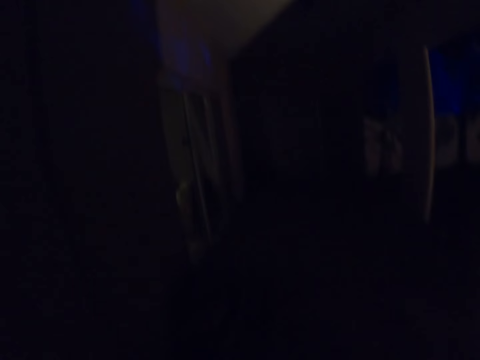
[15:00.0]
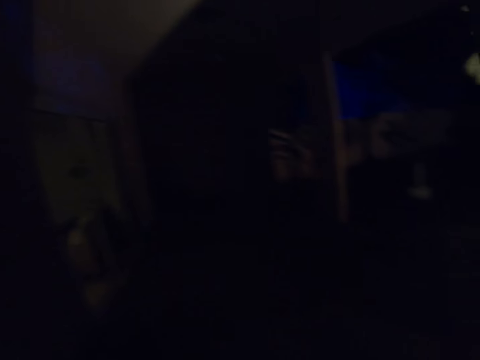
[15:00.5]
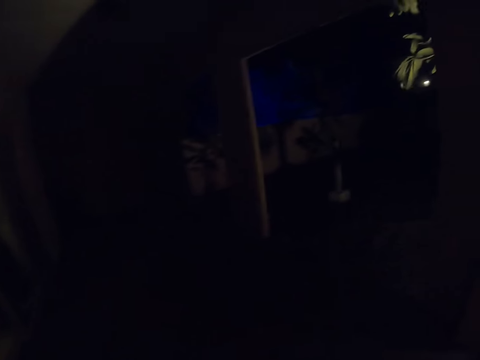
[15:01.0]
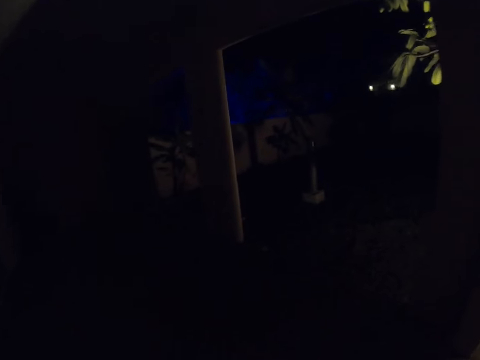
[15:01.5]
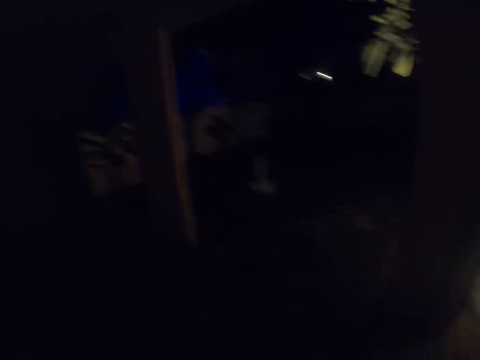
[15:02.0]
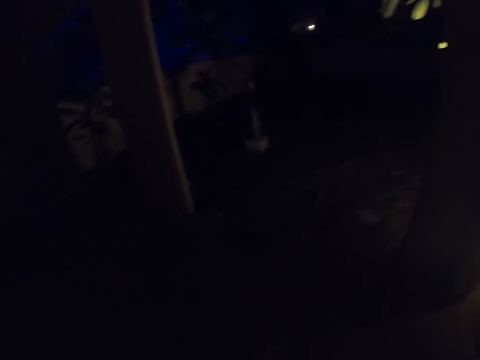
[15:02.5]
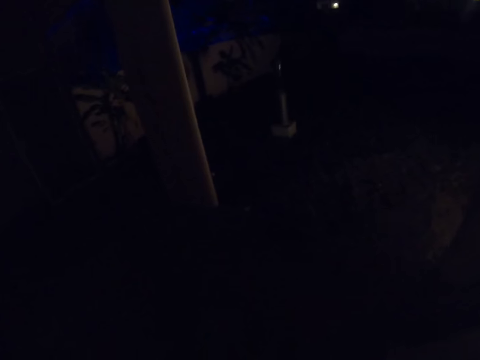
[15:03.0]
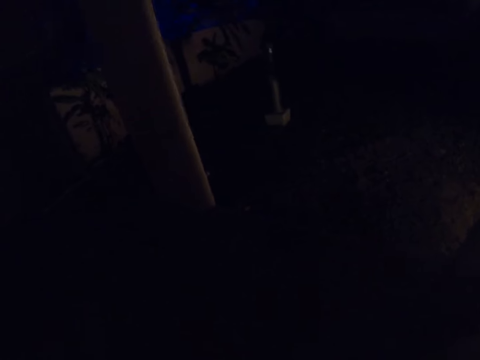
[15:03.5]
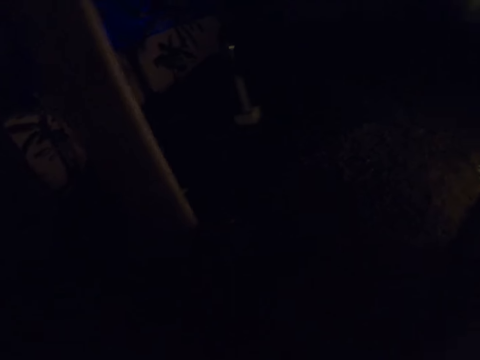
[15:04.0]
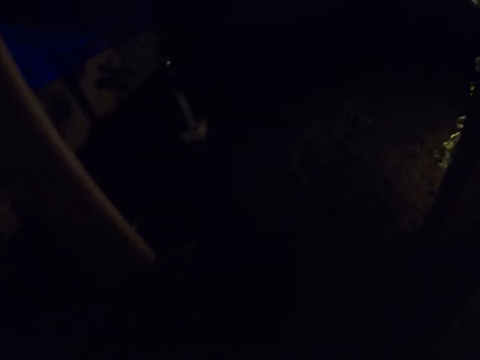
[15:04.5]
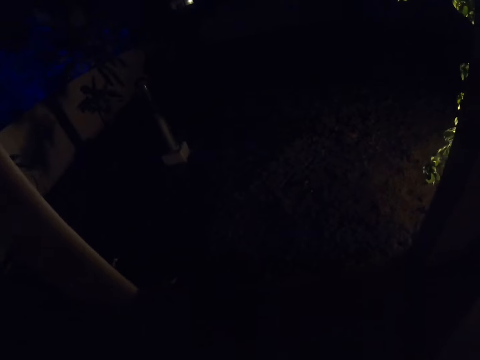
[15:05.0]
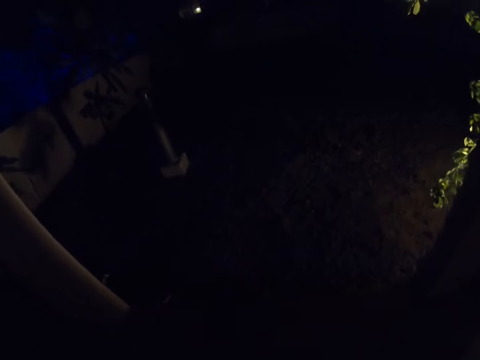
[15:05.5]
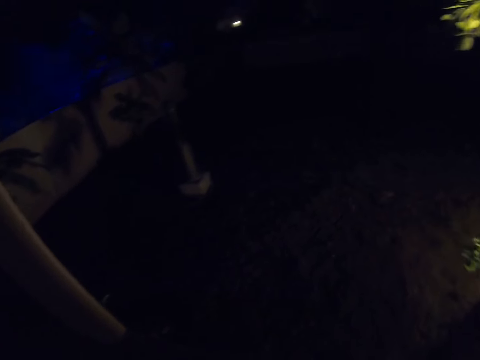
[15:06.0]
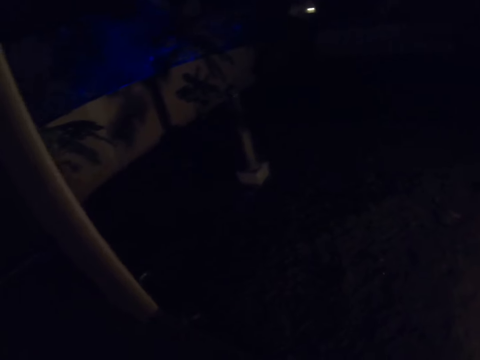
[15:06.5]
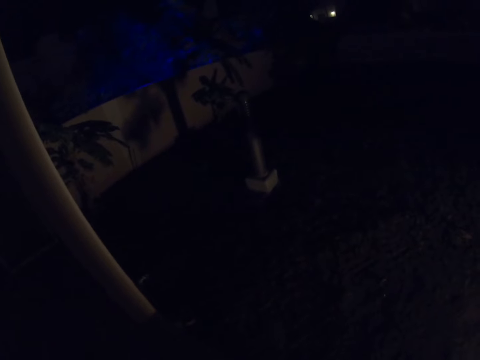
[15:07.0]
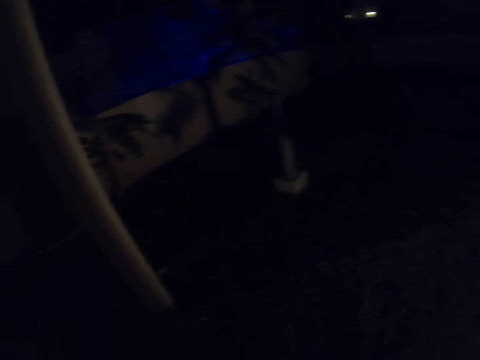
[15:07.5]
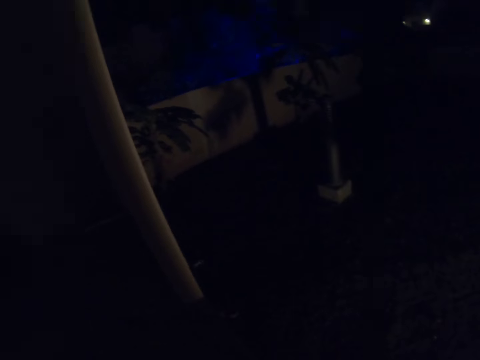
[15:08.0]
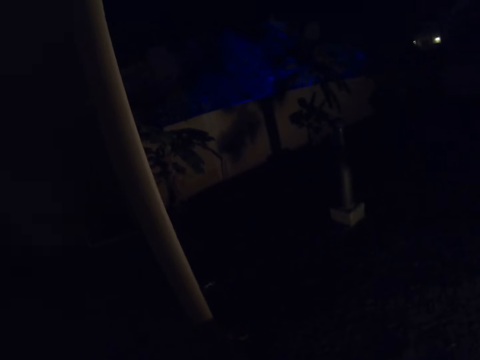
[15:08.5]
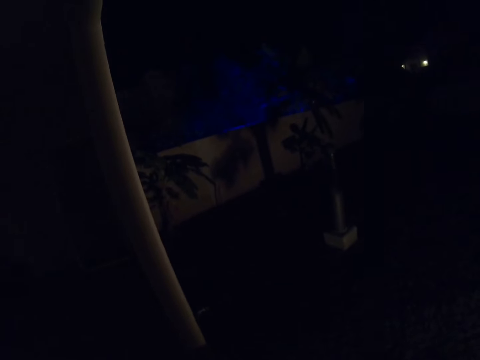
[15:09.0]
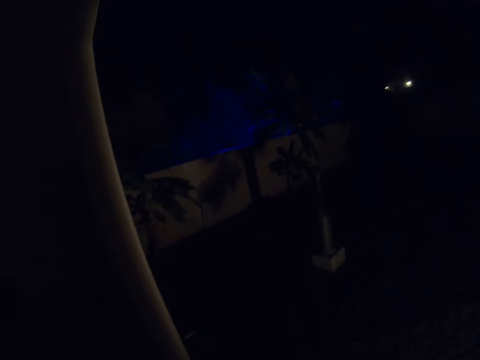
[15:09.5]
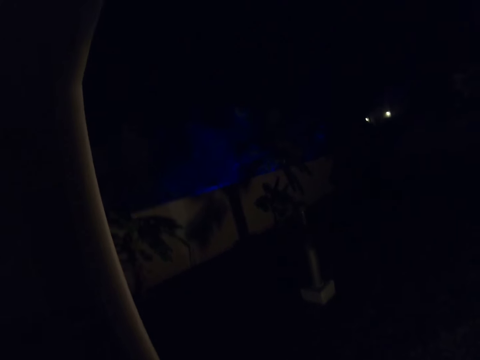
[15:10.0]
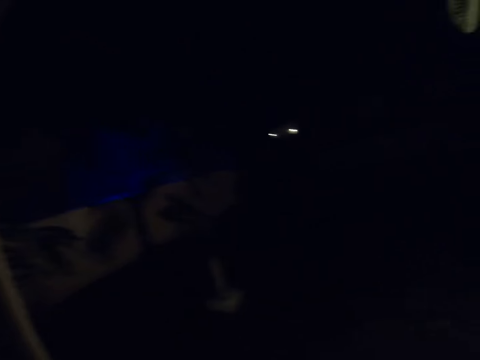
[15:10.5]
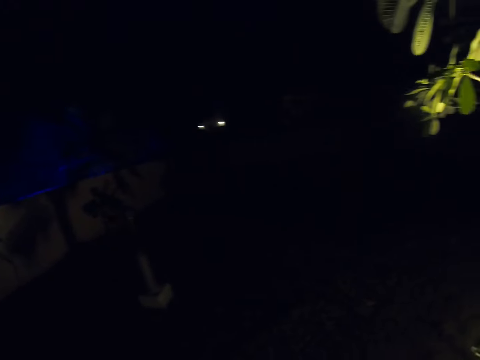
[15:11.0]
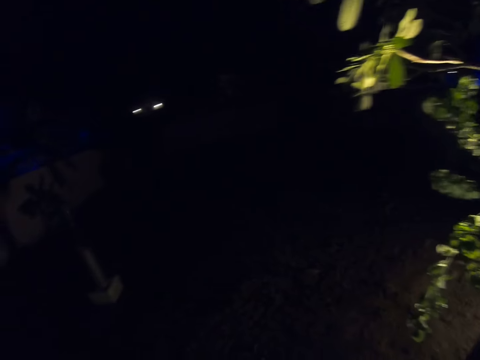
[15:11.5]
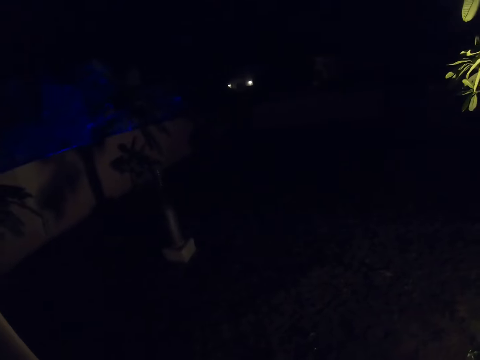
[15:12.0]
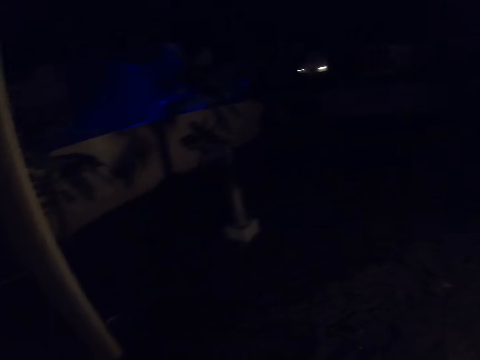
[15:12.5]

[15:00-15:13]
The camera wearer looks around. They look around the compound.

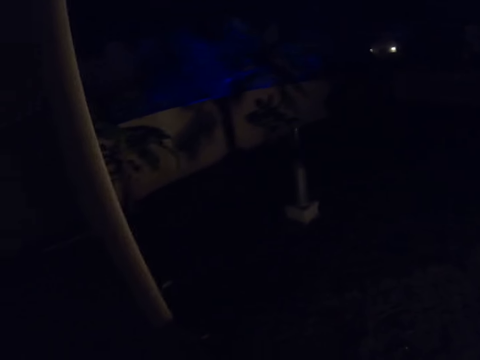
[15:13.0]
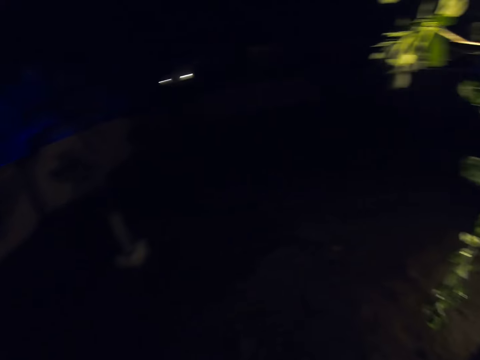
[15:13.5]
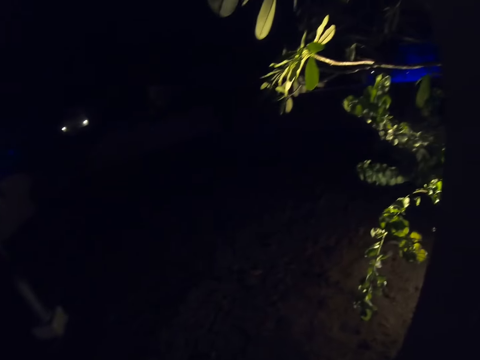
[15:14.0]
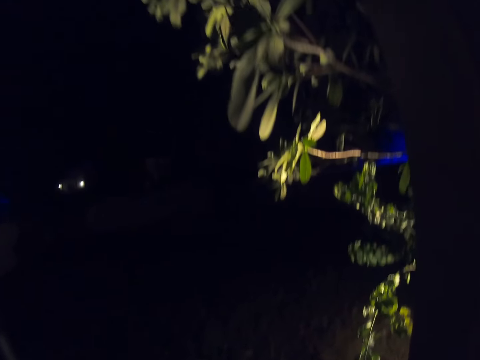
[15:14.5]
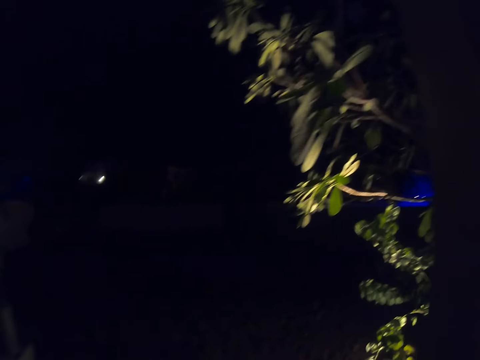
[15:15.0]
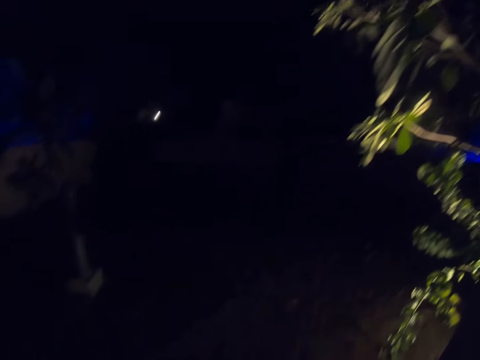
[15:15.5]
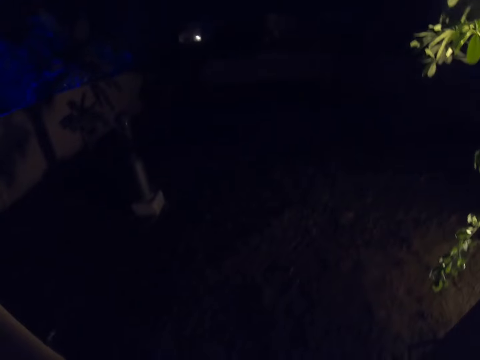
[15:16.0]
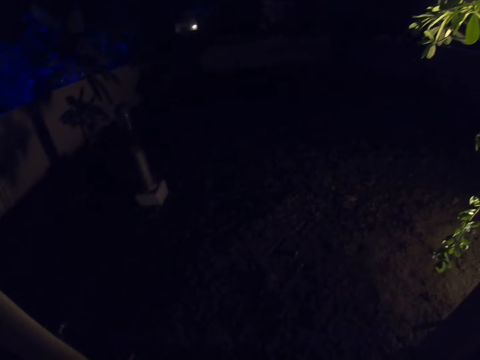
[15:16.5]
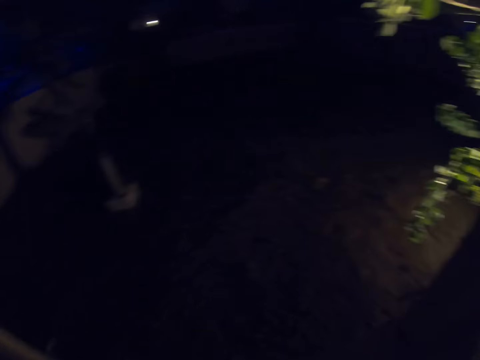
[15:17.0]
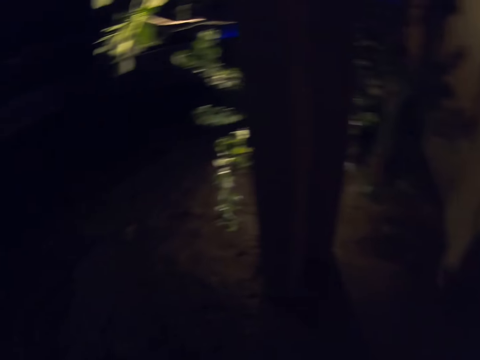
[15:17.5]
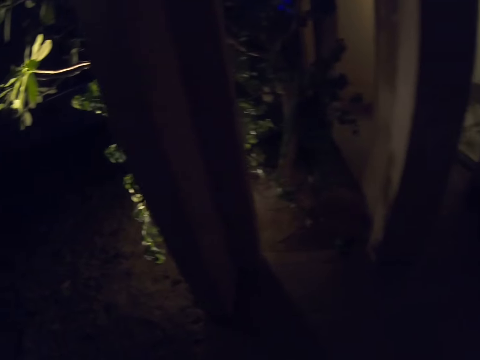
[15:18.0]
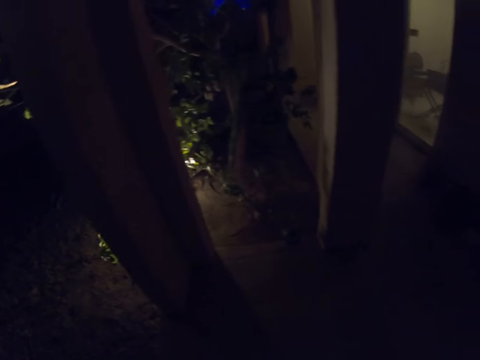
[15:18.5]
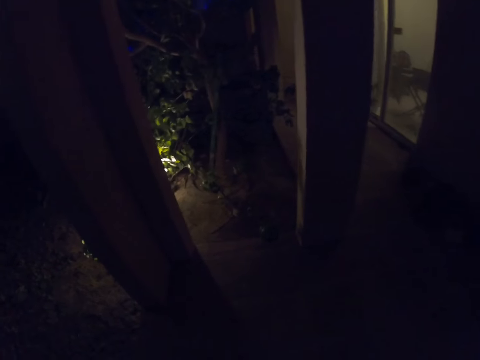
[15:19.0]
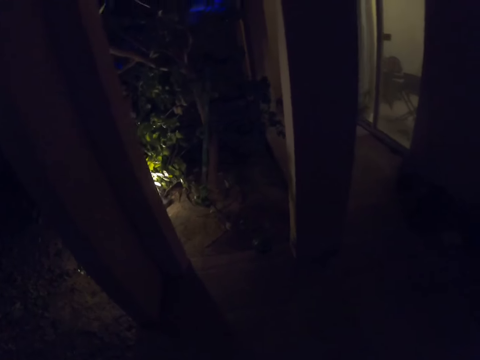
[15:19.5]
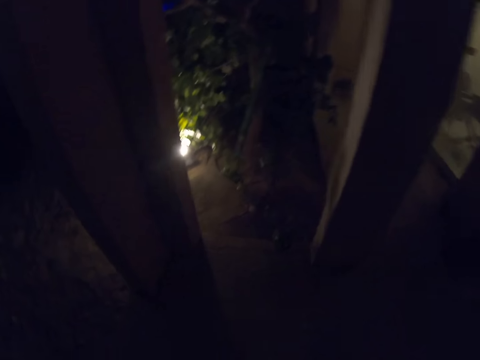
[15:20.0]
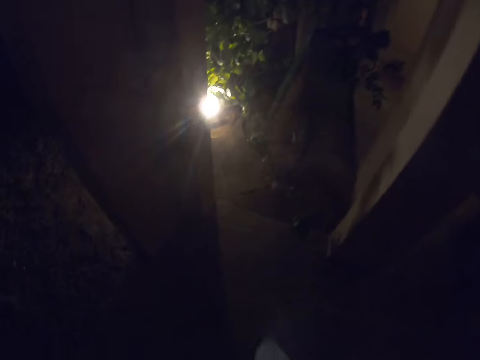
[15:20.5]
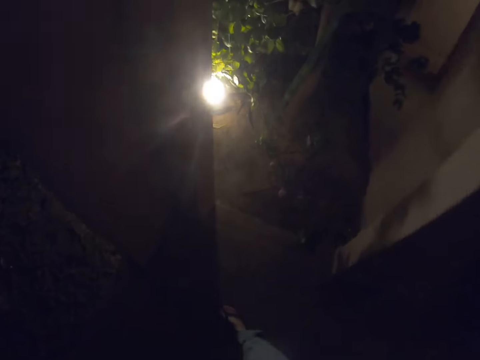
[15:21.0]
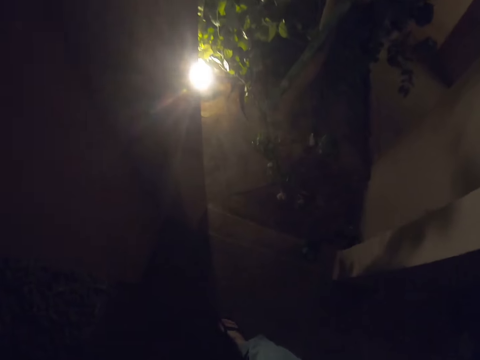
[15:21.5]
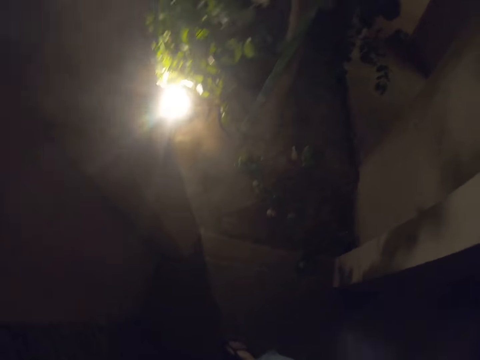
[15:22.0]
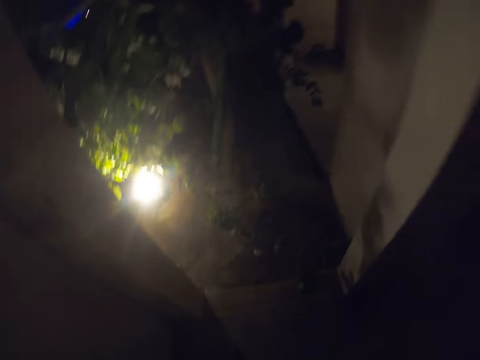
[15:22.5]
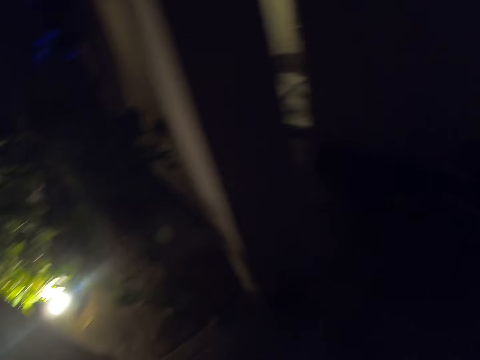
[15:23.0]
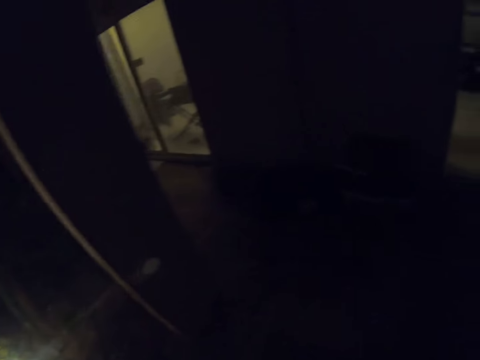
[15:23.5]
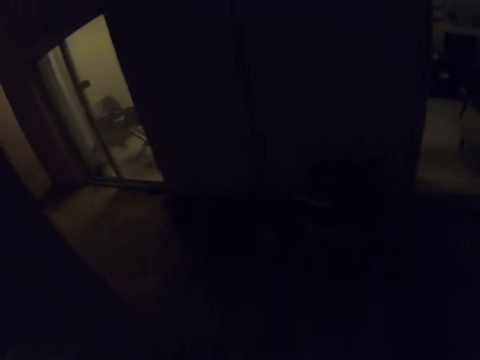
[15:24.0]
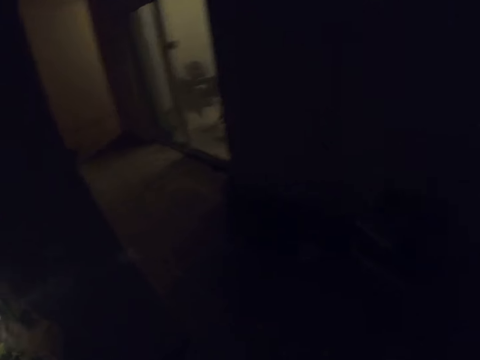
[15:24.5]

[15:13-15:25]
The camera wearer steps on the floor. They walk around the pavement or hallway and look around the compound.

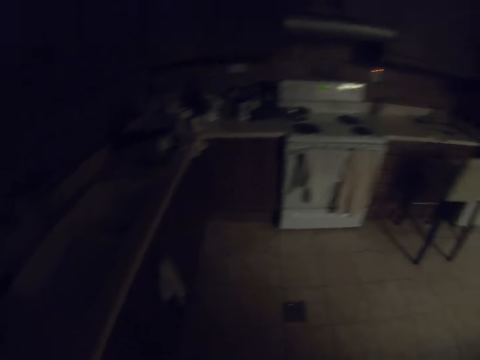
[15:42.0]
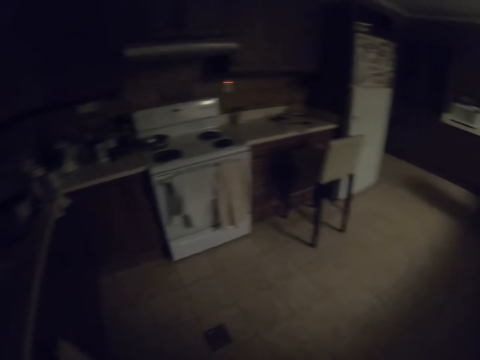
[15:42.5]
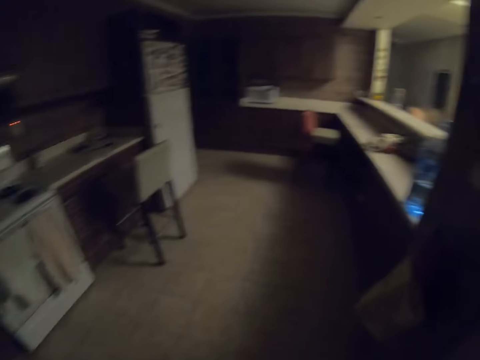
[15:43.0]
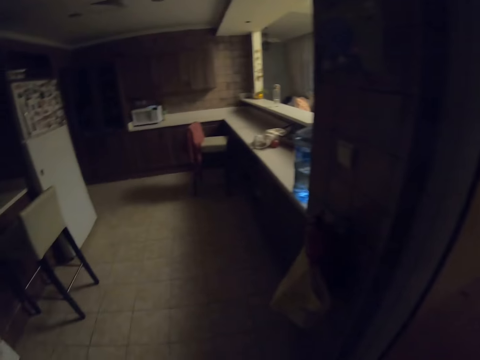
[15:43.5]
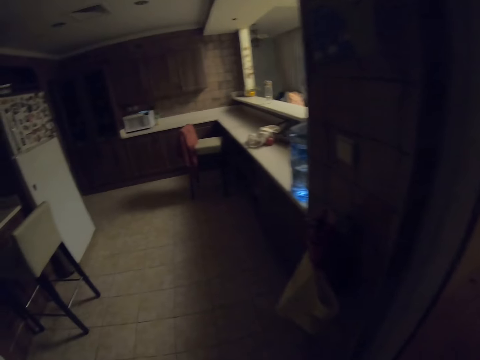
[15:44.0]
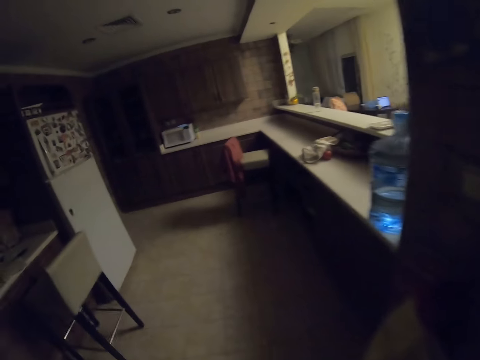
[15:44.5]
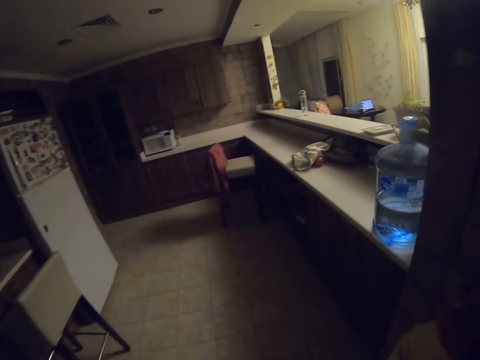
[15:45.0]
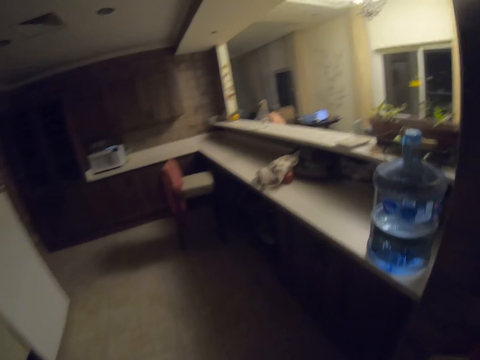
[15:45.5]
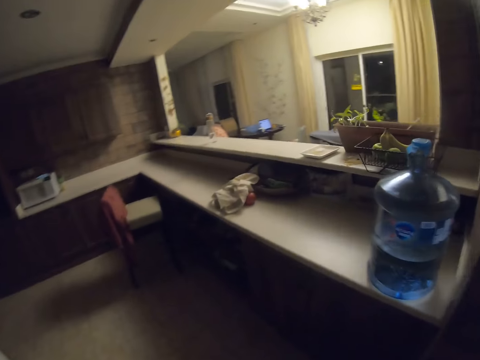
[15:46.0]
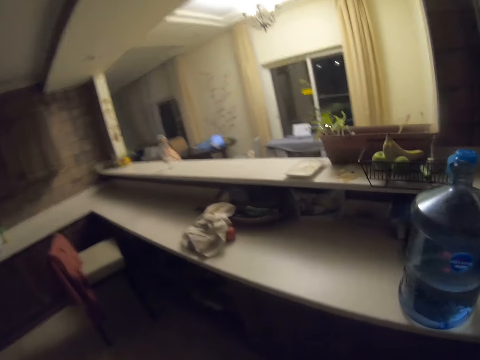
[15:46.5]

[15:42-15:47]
The camera wearer walks around the house.
